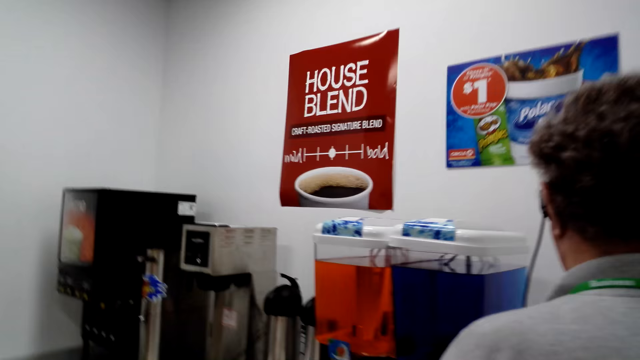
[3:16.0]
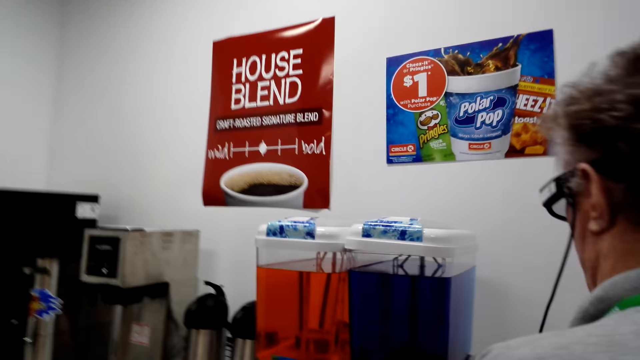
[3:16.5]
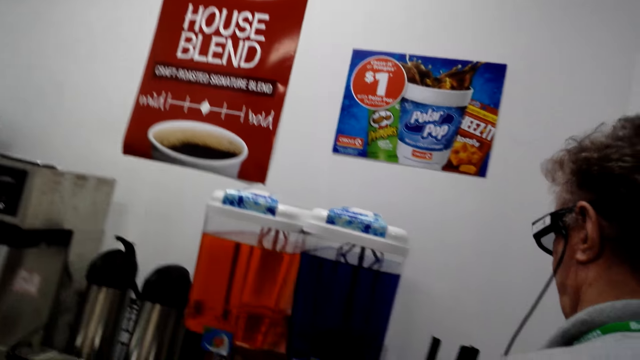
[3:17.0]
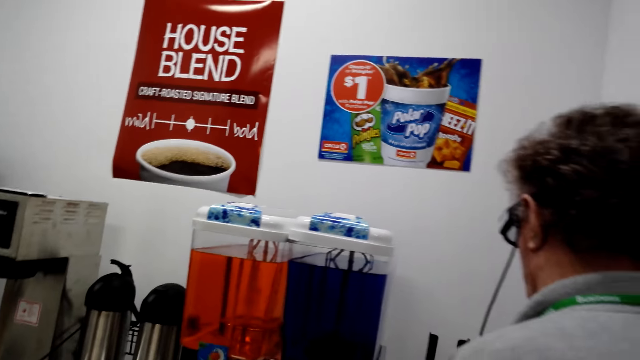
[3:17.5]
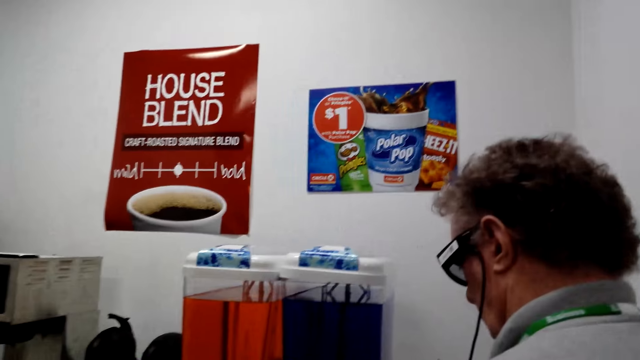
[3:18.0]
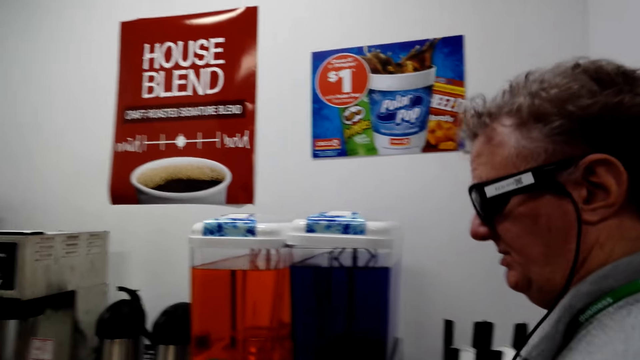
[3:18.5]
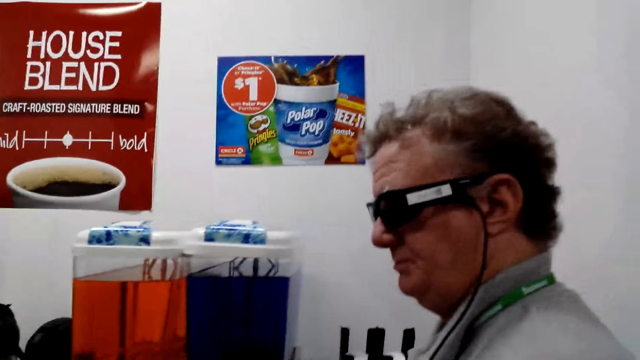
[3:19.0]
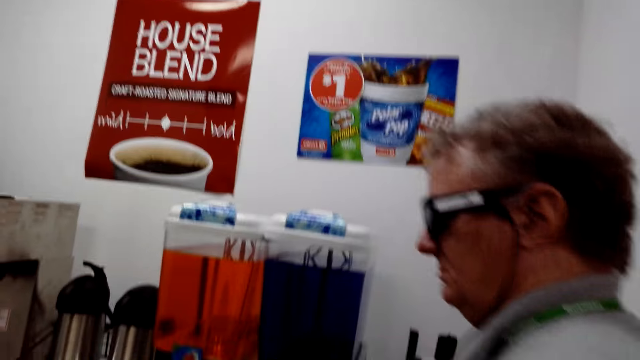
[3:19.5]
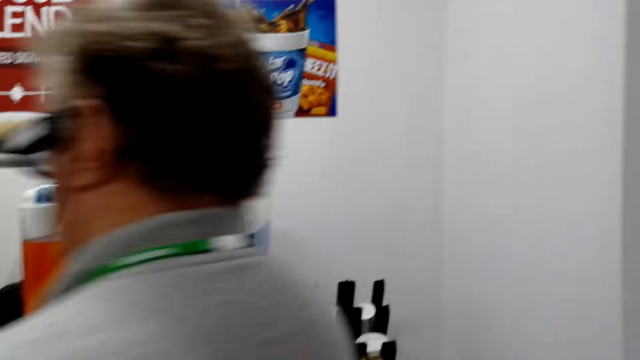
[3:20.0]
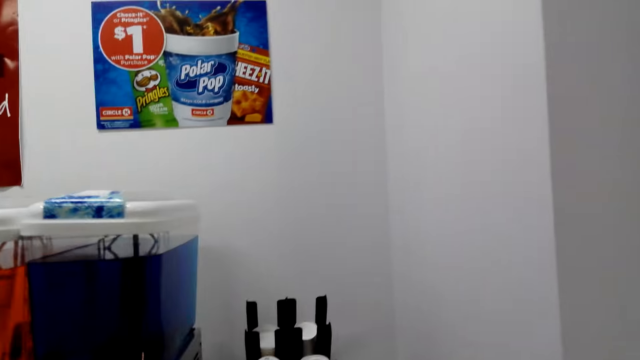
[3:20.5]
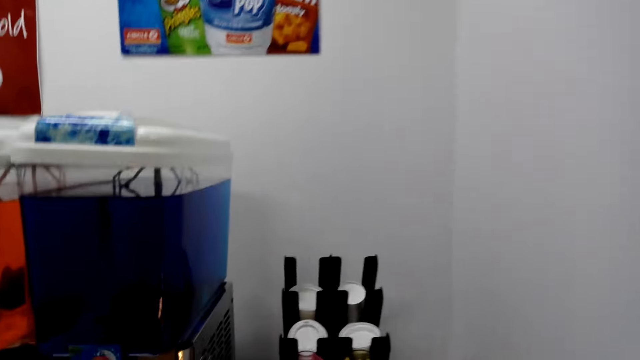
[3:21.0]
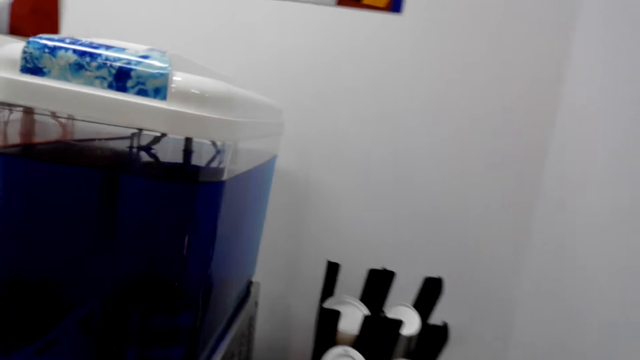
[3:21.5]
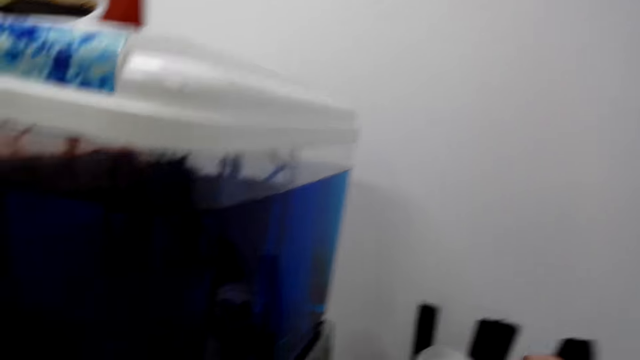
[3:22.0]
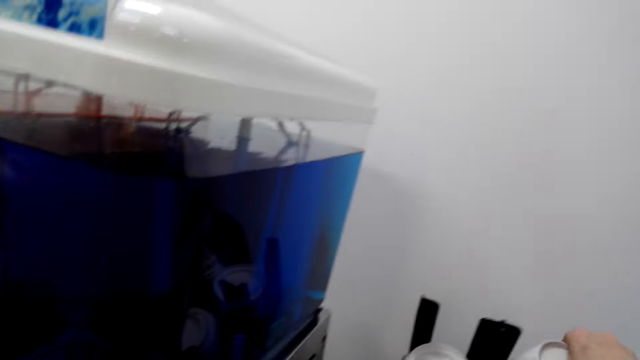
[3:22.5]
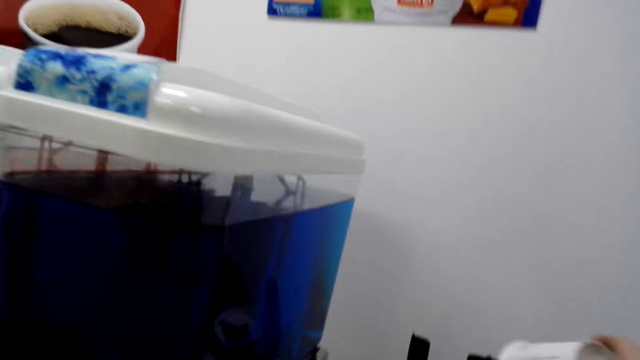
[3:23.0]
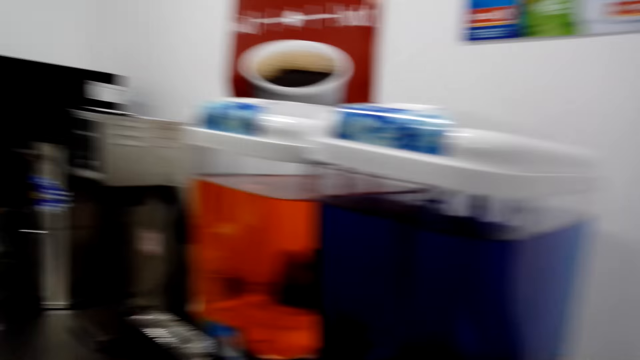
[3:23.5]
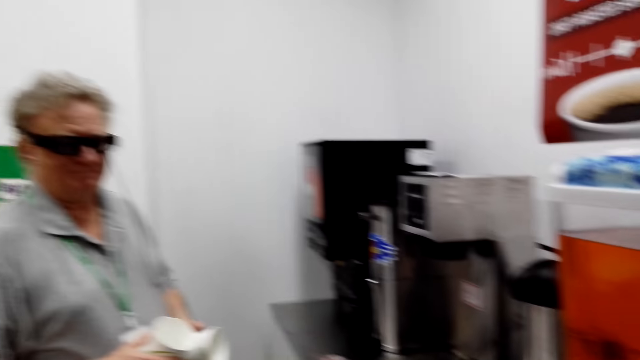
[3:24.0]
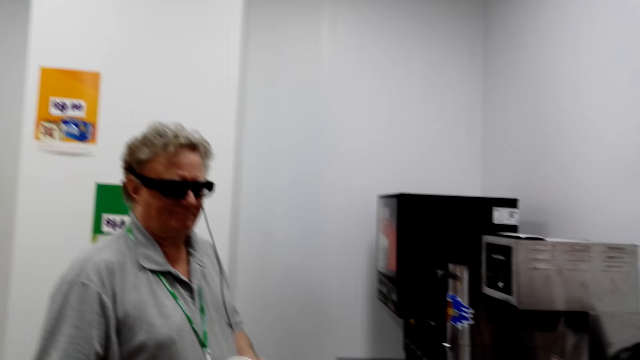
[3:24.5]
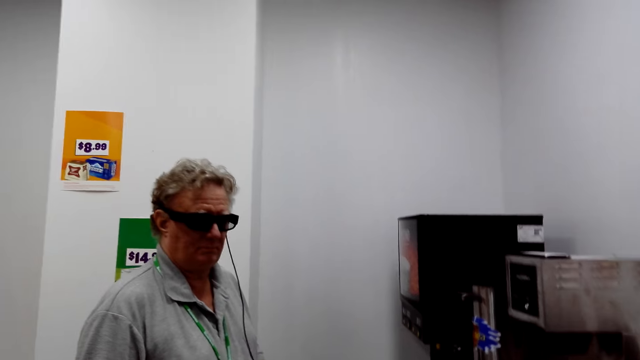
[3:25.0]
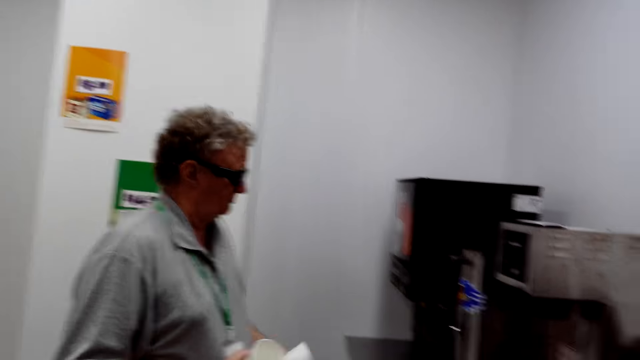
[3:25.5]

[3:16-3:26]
The camera wearer walks towards a coffee machine. They pick up a paper cup. A man holds paper cups in his hands.

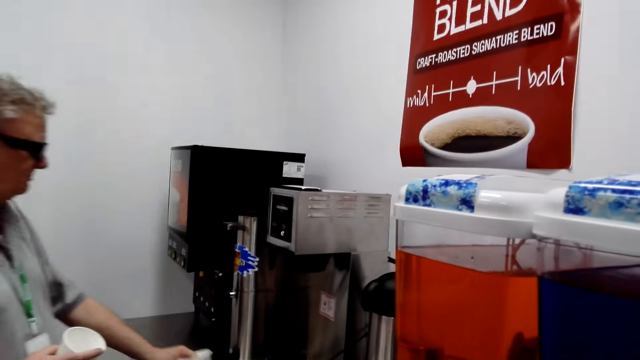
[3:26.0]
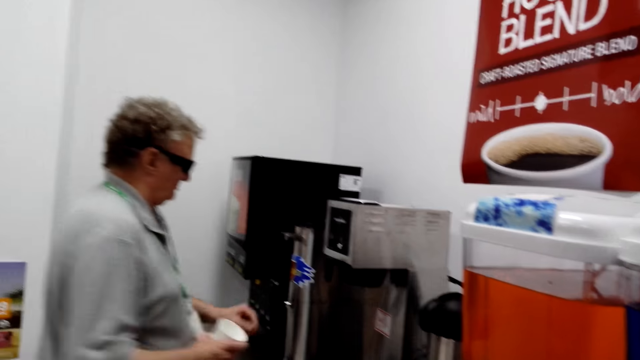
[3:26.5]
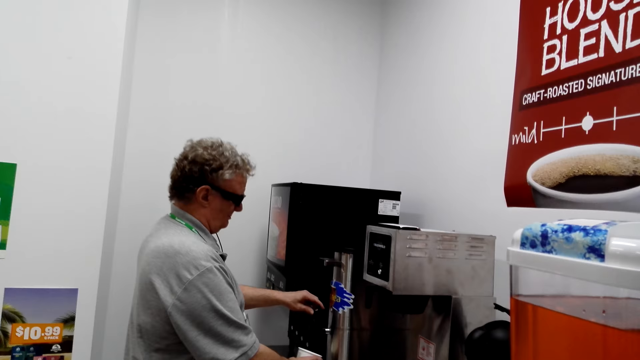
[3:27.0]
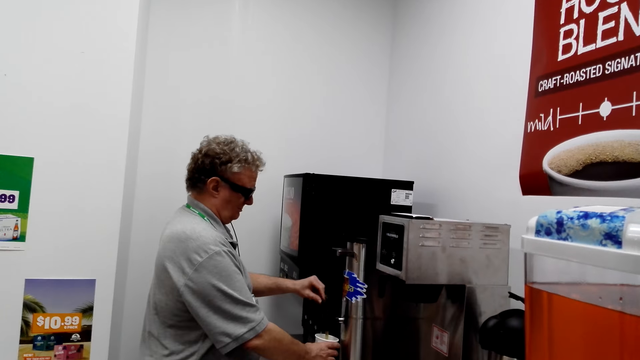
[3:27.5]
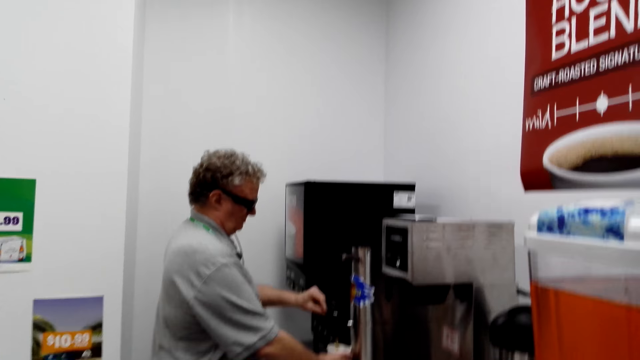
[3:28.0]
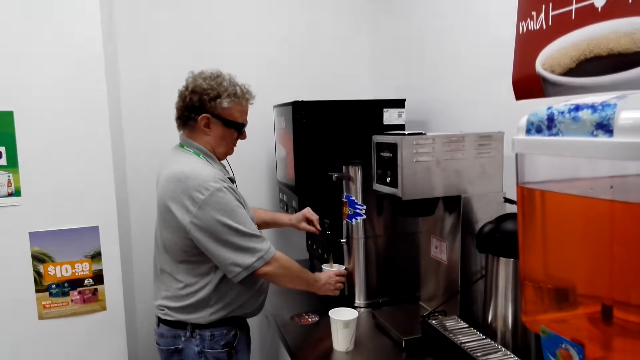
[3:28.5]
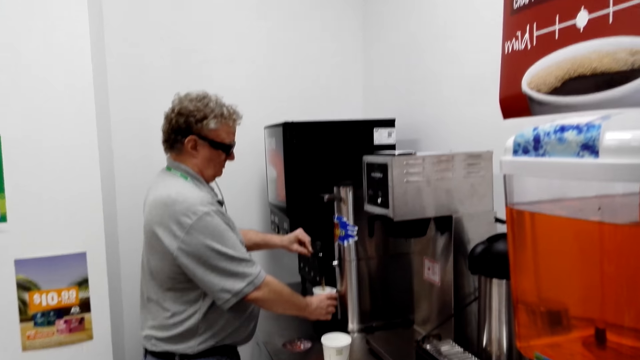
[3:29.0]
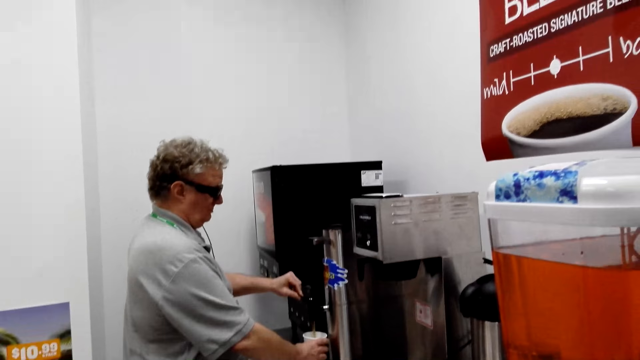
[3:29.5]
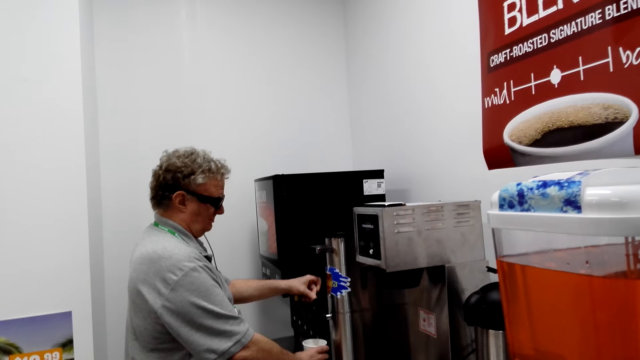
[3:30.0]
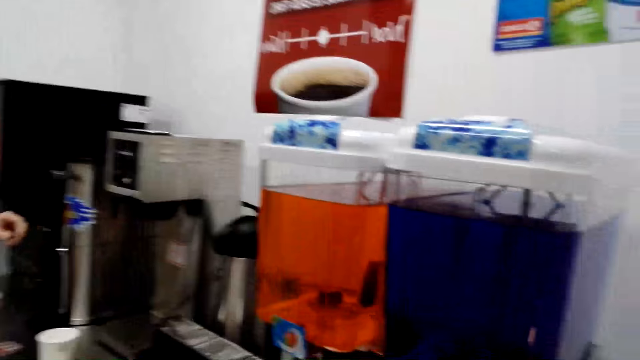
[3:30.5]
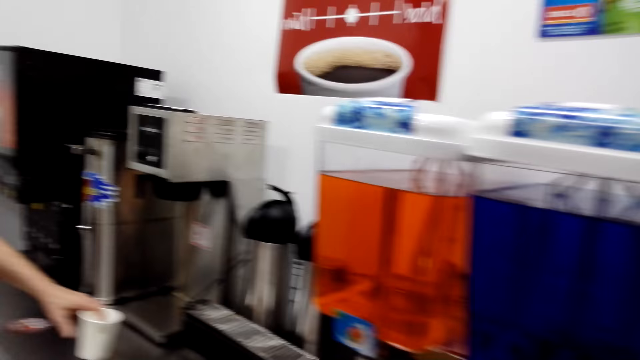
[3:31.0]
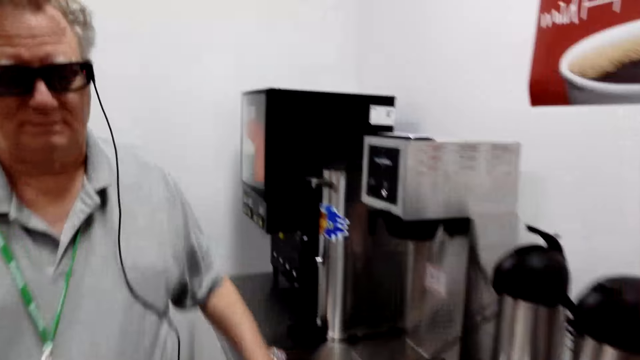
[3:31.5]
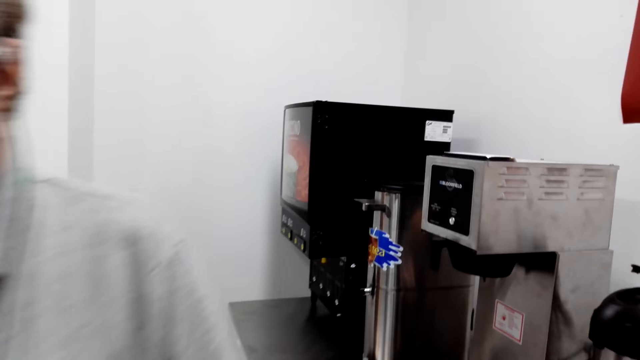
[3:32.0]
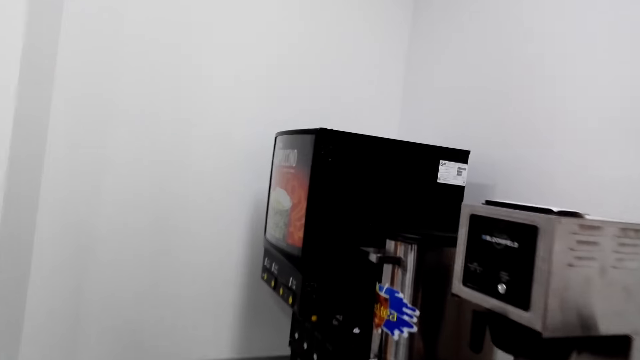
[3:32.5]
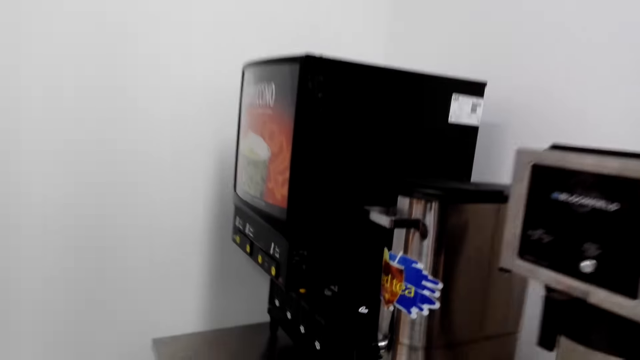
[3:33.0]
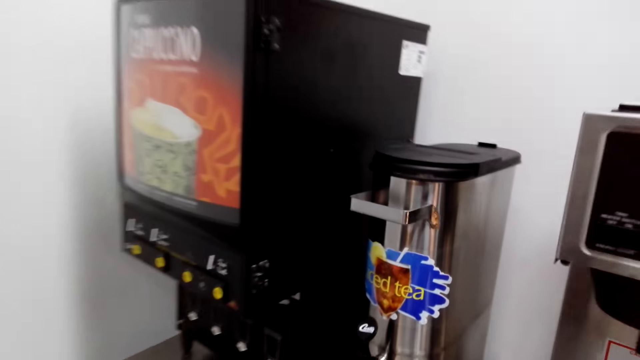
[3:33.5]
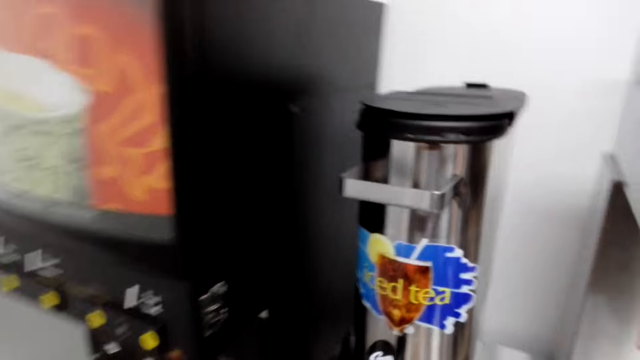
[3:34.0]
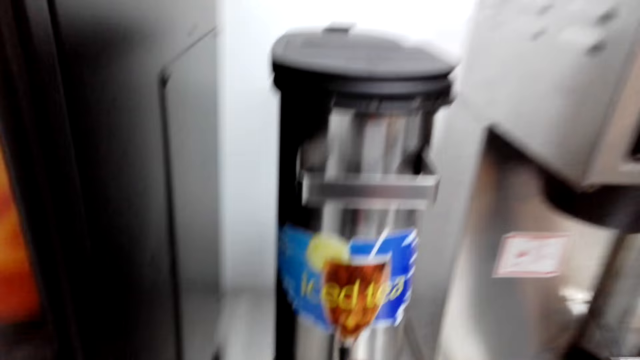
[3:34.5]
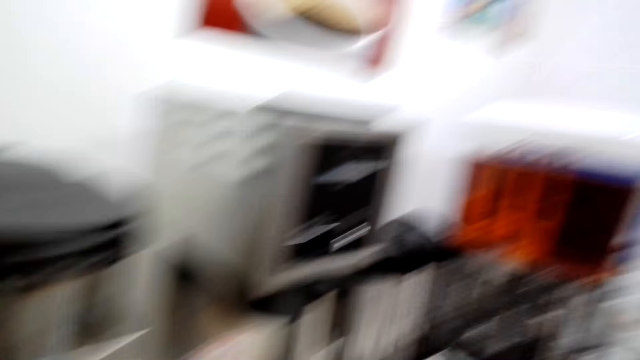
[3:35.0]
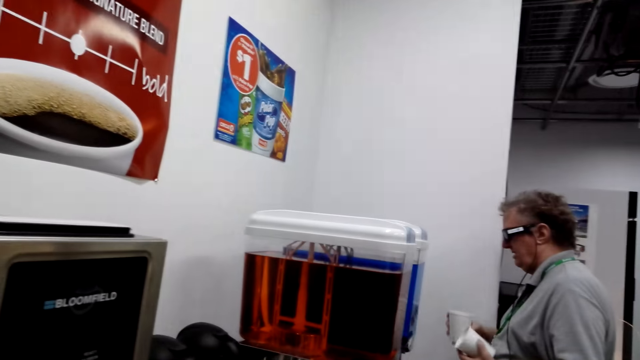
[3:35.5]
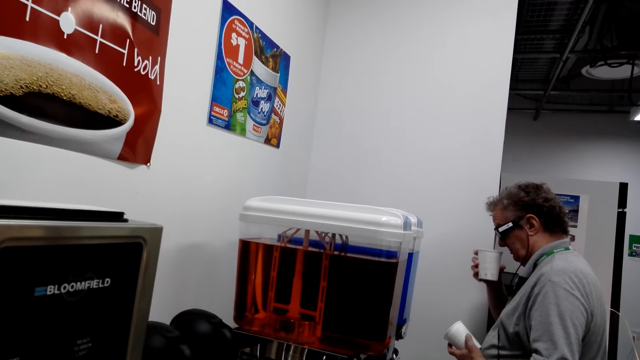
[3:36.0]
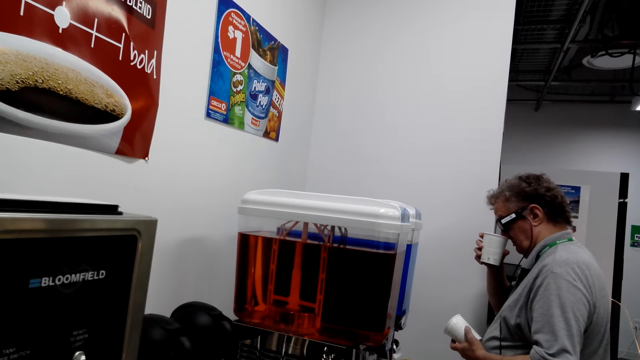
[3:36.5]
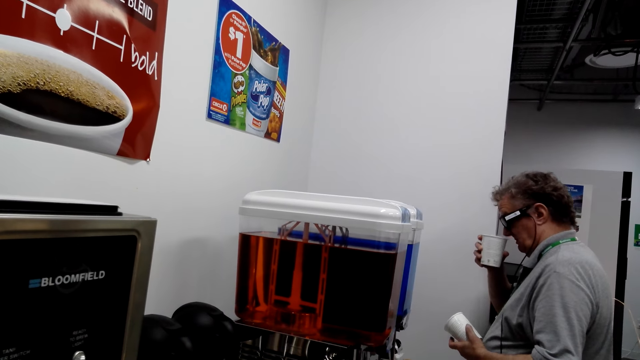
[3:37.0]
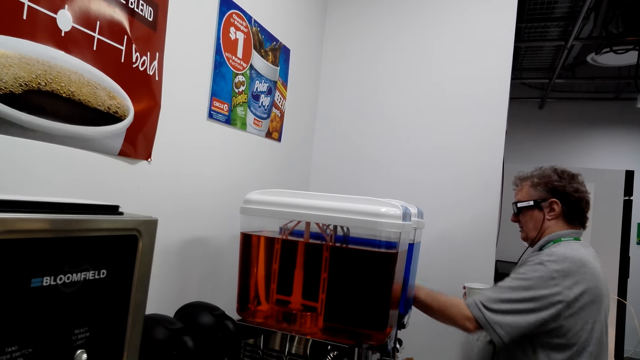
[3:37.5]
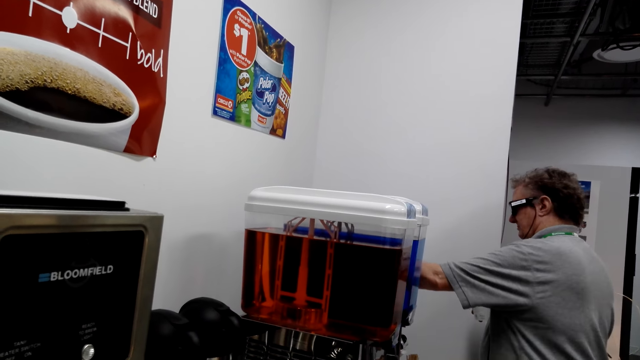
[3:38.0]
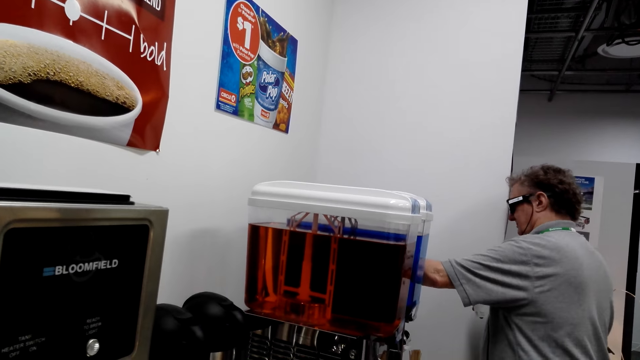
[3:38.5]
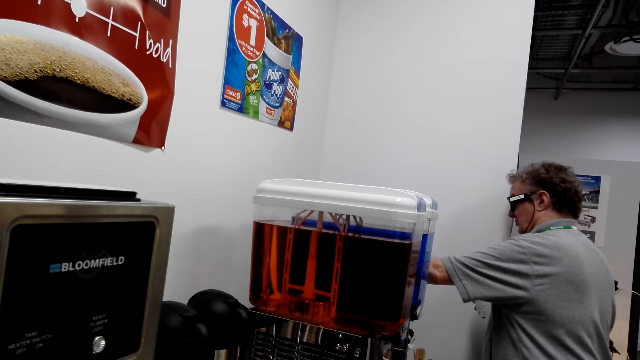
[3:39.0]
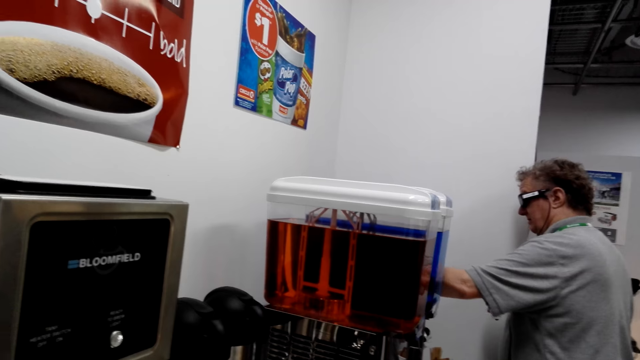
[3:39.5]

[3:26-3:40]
A man places a cup on the table. The man opens a coffee machine tap and pours iced tea in the cup. The man closes the coffee machine tap. The man picks up a paper cup on the table and walks around the store. The man smells the cup of coffee or tea. The man places the cup on the paper cup holder.
